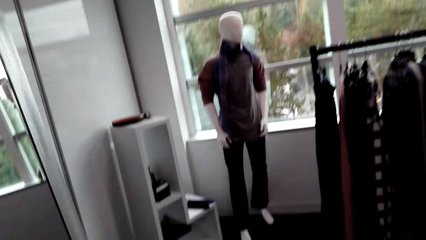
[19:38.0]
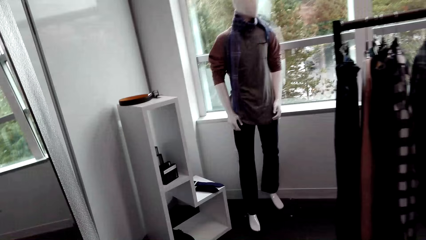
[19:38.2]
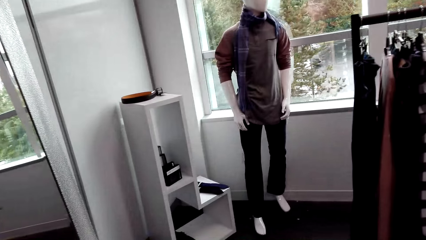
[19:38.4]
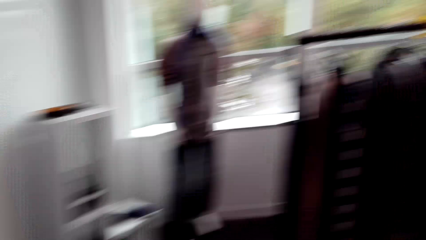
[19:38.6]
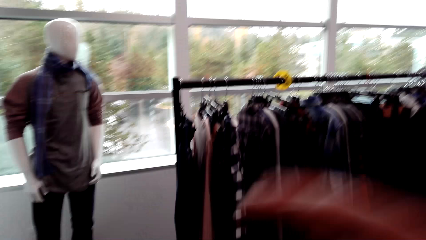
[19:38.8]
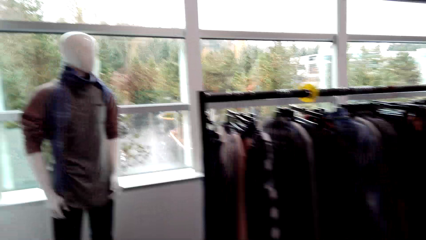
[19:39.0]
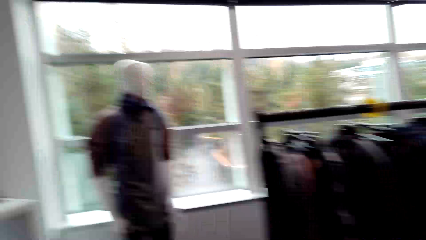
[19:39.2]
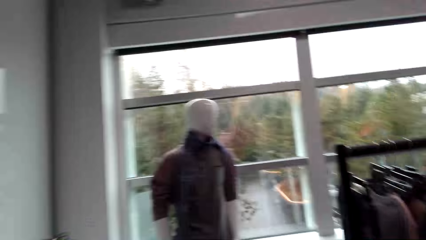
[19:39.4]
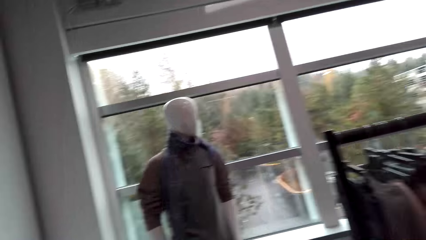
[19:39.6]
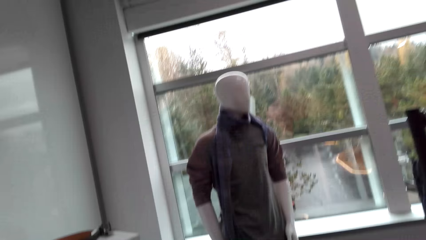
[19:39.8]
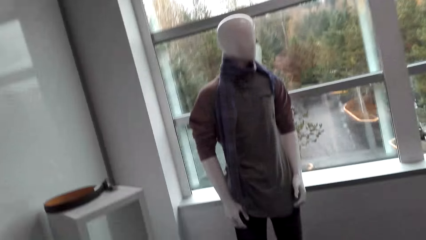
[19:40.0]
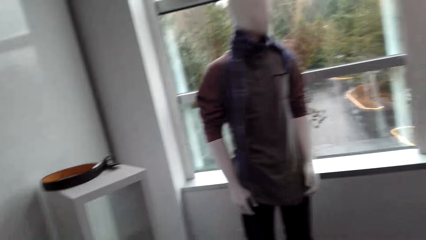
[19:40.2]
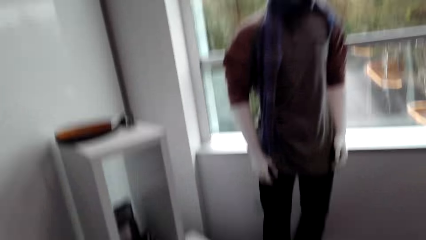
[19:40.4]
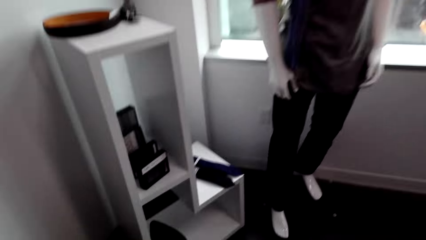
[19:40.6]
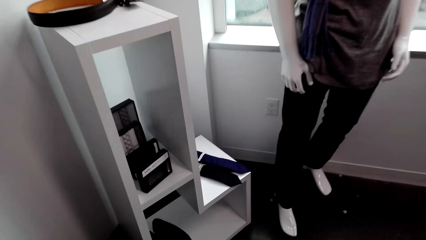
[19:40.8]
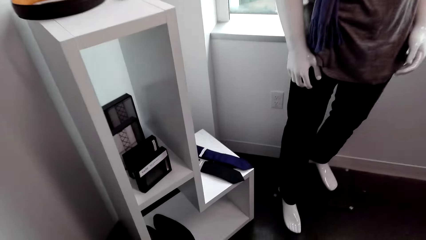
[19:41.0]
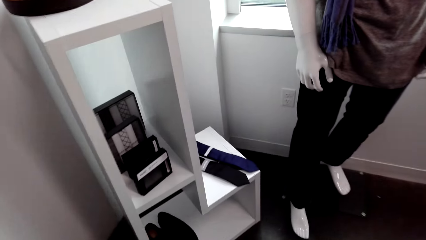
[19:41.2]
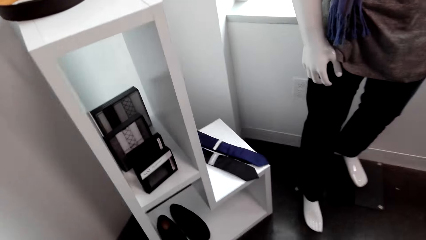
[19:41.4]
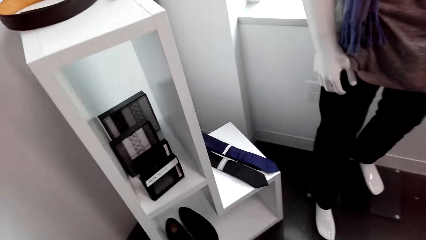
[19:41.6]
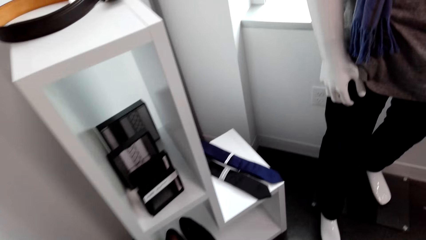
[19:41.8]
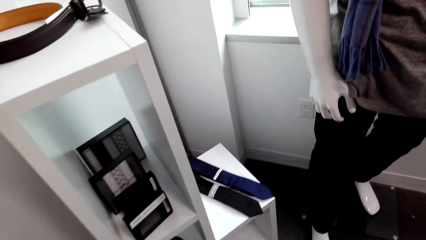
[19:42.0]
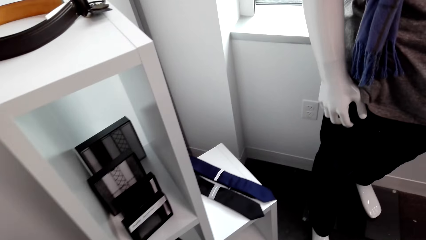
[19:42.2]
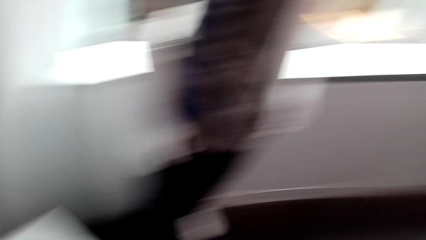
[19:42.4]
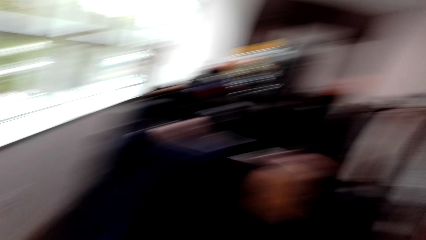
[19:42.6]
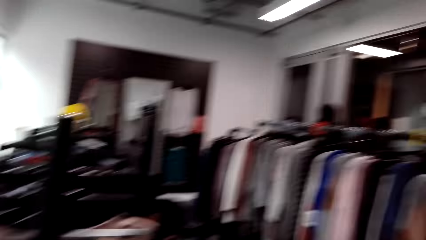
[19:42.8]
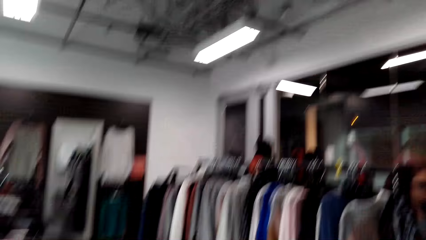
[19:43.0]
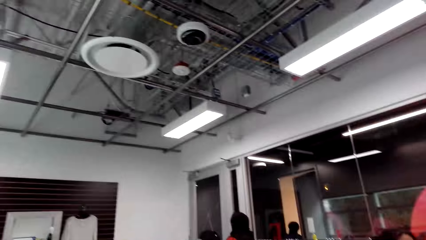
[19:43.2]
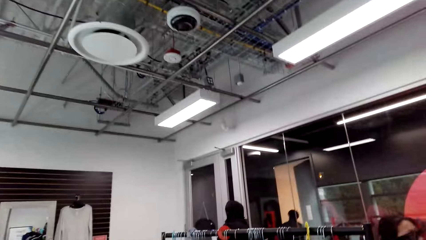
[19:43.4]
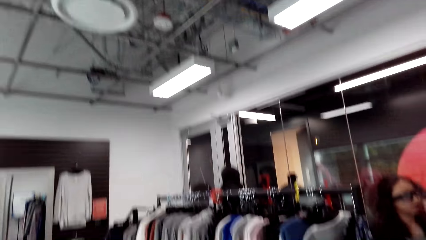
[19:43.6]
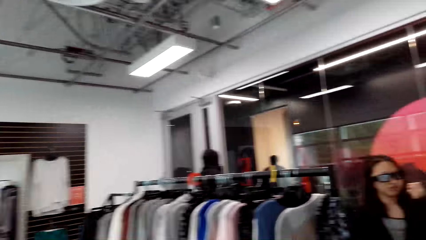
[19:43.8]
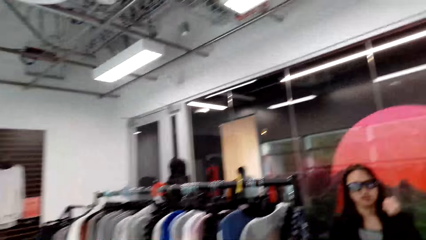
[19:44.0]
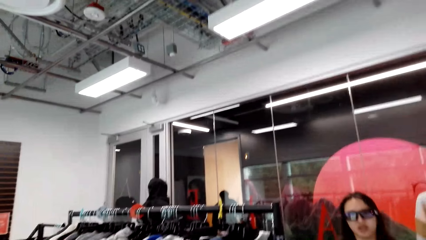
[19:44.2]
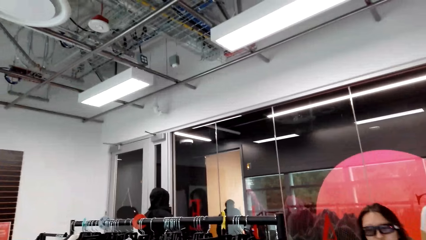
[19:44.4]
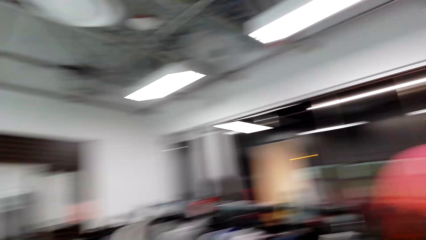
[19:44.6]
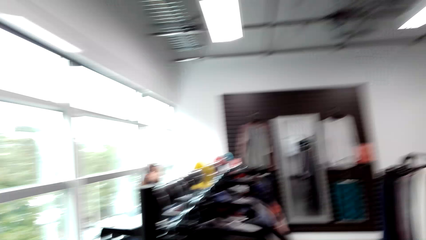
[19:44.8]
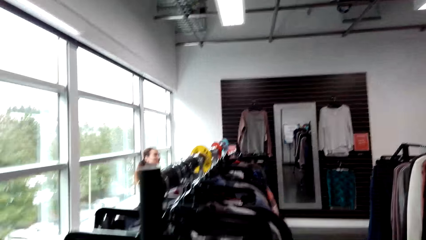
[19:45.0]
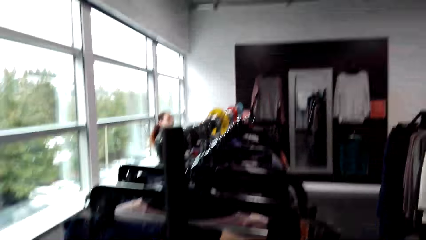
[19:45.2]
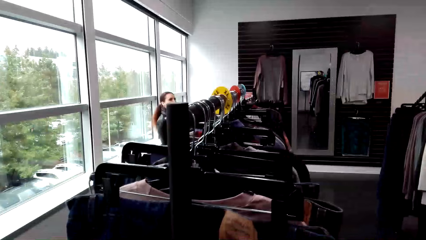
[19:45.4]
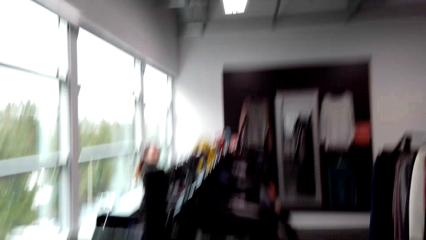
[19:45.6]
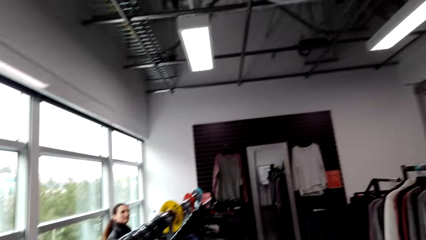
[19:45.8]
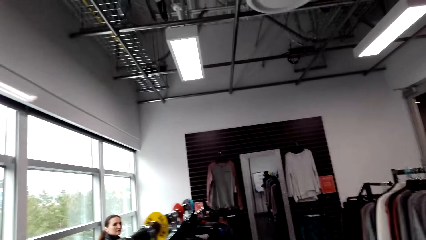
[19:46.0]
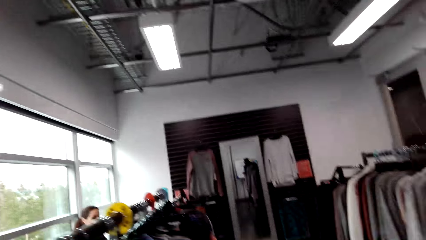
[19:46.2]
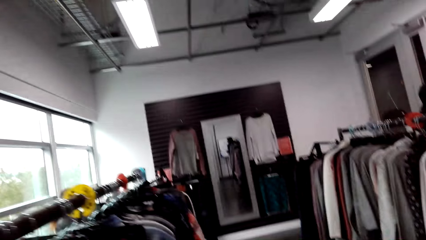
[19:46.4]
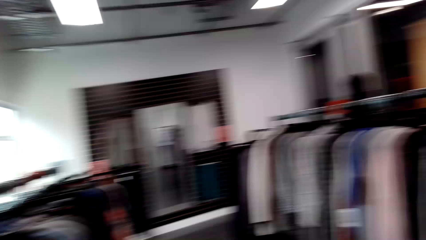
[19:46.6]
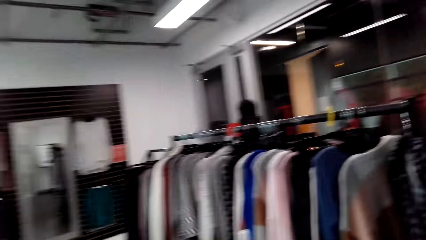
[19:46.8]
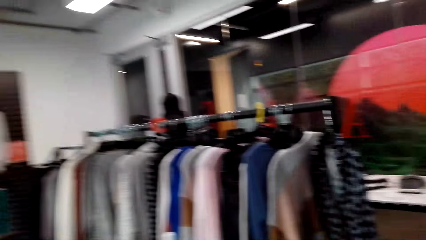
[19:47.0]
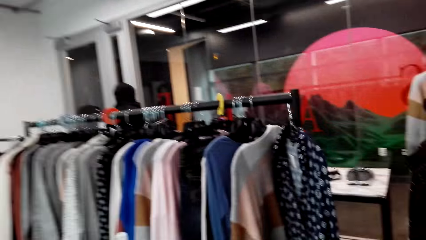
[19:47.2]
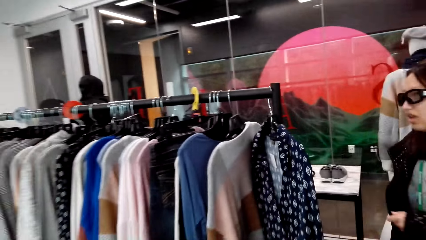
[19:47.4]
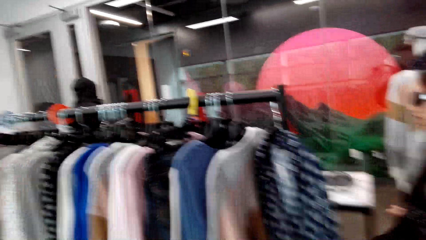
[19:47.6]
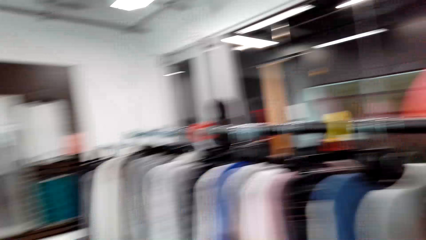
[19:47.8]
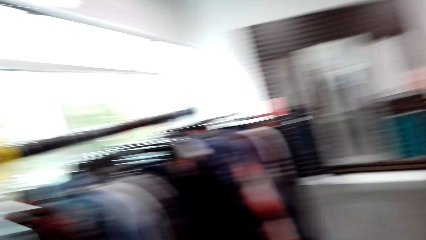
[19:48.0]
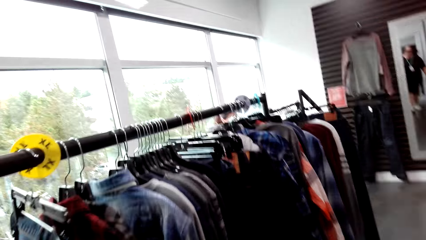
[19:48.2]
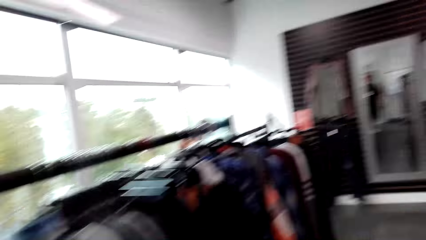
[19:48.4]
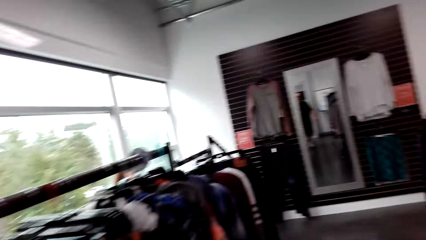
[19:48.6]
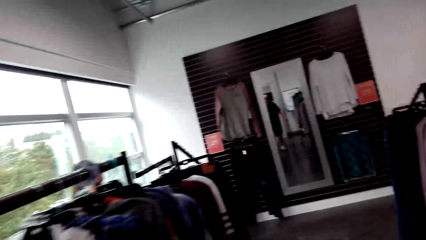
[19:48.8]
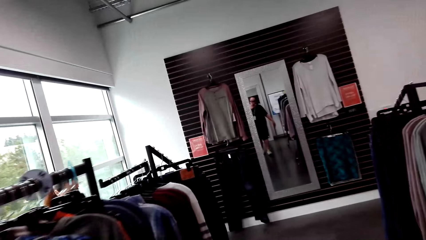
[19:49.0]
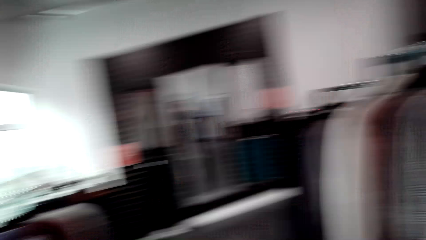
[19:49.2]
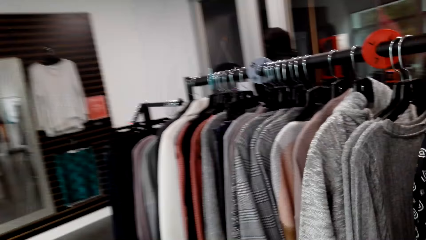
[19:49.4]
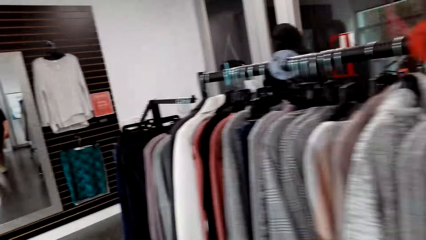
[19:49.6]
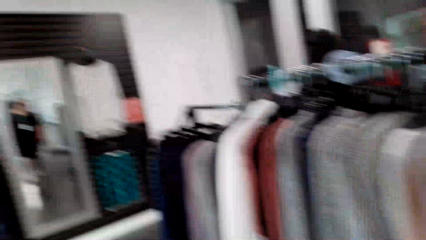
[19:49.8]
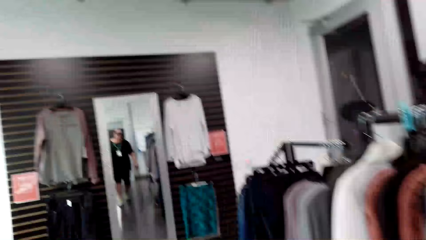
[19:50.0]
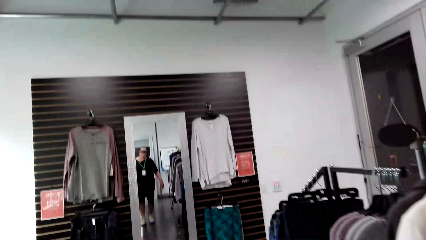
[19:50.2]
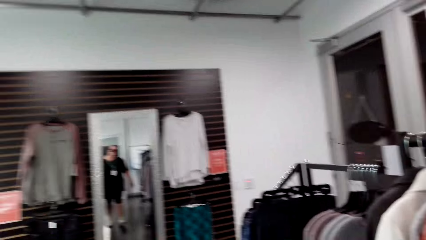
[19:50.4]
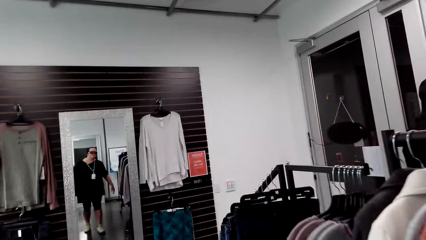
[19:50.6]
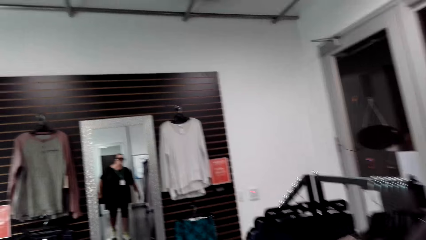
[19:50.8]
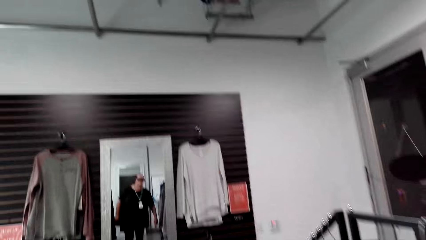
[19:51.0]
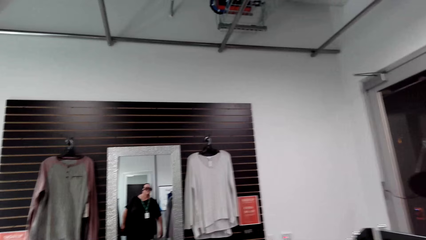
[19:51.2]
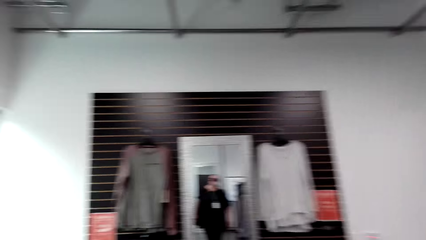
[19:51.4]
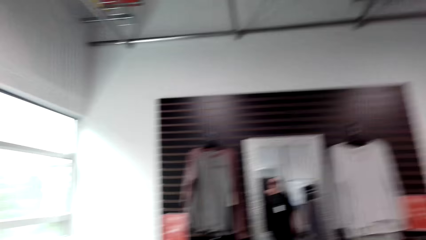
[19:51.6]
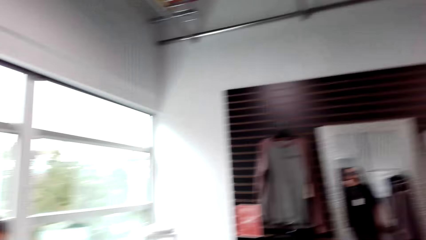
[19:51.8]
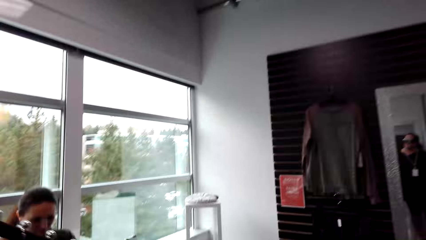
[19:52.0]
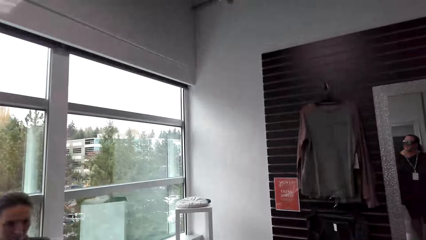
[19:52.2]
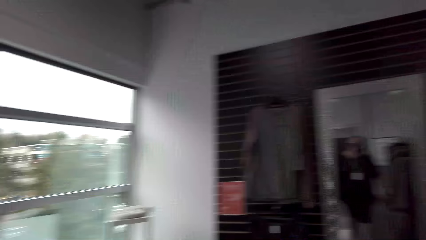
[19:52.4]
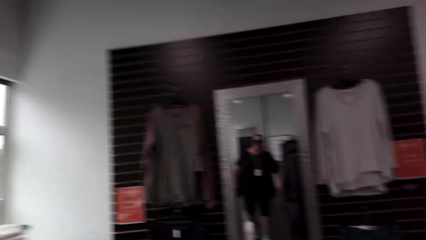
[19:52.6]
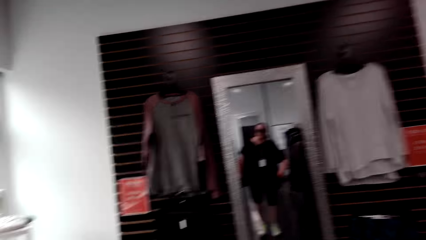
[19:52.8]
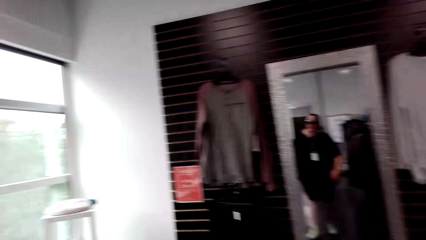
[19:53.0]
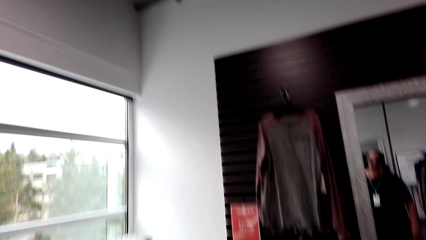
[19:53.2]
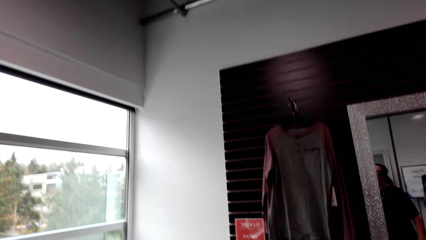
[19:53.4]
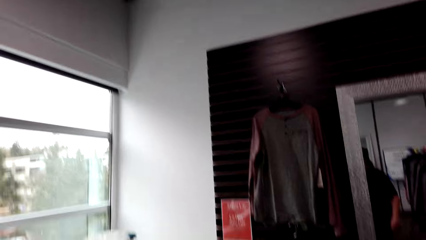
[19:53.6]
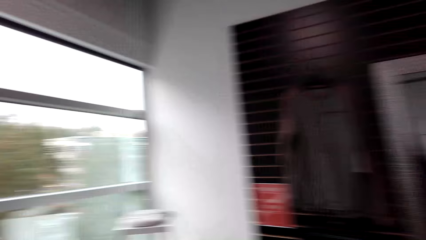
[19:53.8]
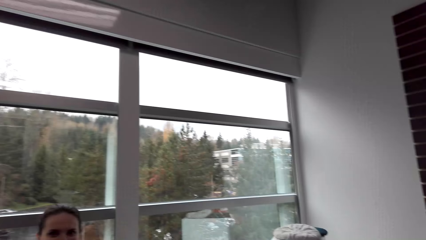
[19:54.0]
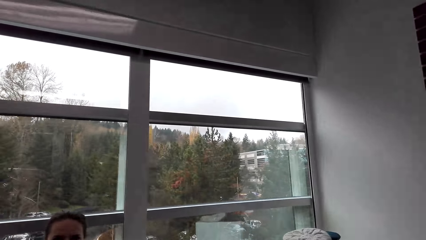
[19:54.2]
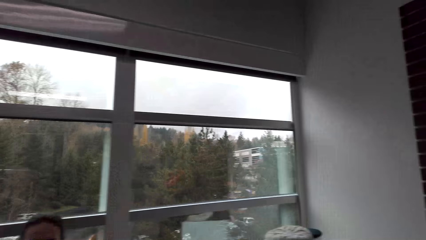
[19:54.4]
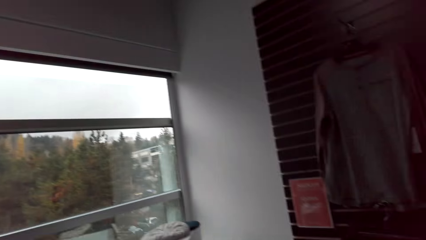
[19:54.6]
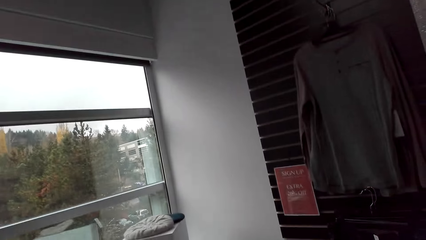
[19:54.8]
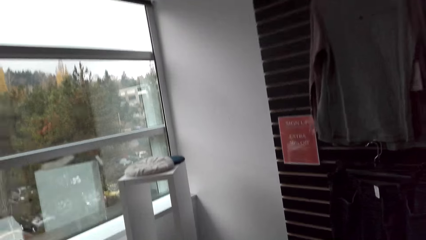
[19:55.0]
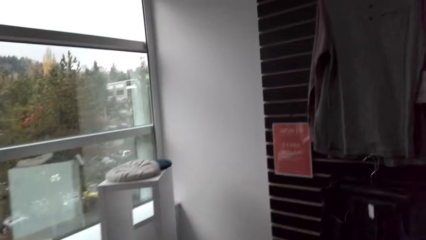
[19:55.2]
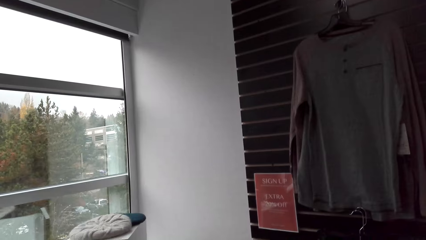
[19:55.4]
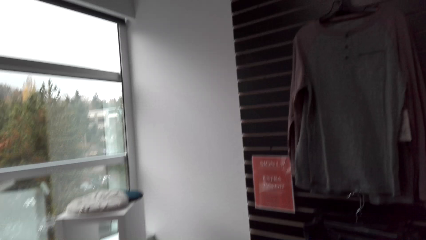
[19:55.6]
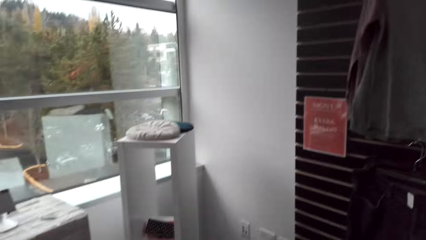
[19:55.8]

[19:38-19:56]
The camera wearer speaks to a woman. The woman speaks to the camera wearer. The camera wearer looks around the clothes store. They walk in the clothes store. They sniff.
